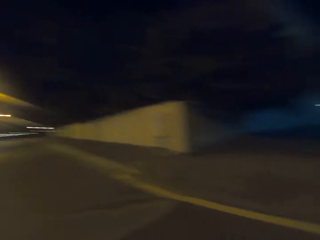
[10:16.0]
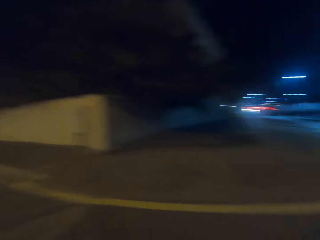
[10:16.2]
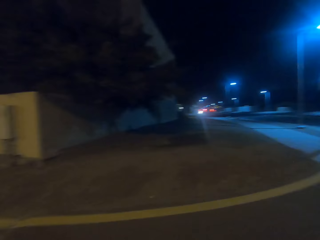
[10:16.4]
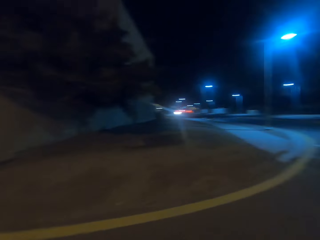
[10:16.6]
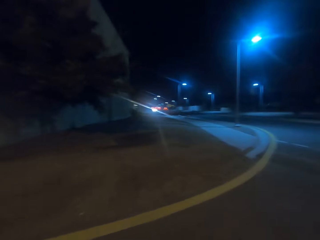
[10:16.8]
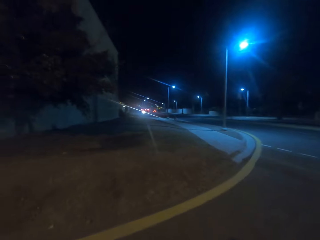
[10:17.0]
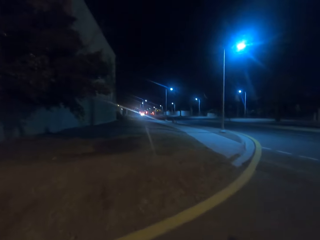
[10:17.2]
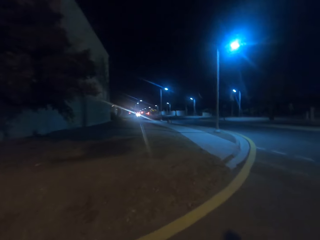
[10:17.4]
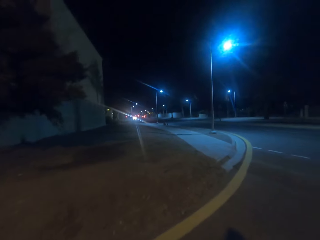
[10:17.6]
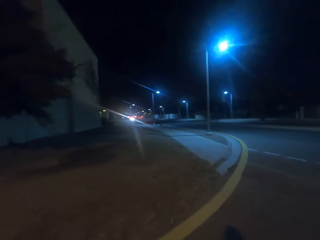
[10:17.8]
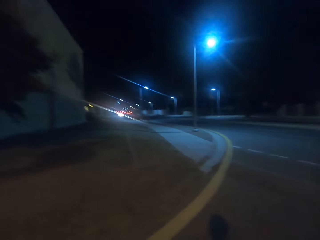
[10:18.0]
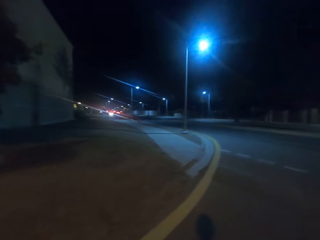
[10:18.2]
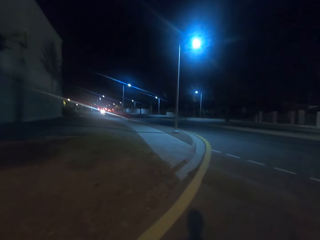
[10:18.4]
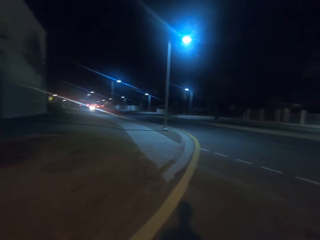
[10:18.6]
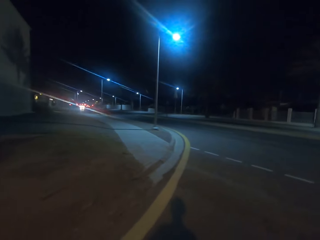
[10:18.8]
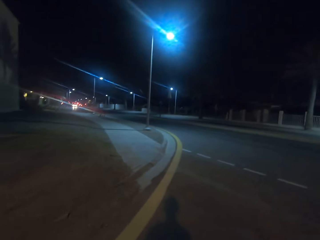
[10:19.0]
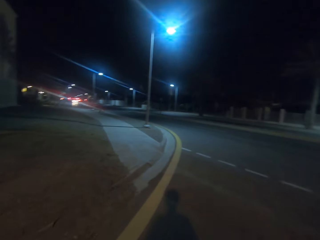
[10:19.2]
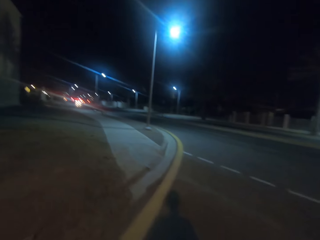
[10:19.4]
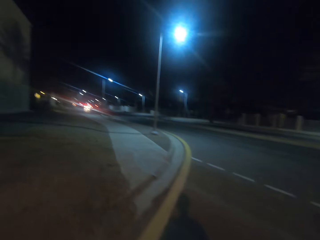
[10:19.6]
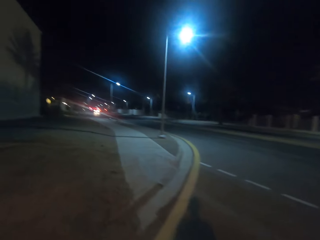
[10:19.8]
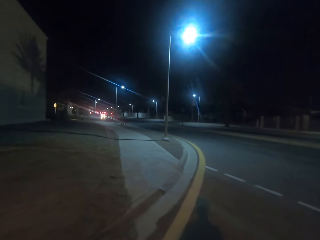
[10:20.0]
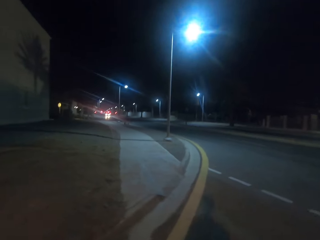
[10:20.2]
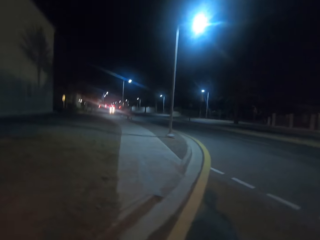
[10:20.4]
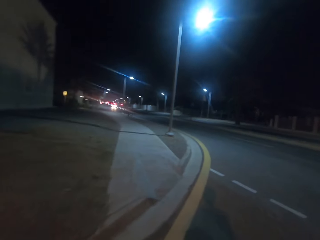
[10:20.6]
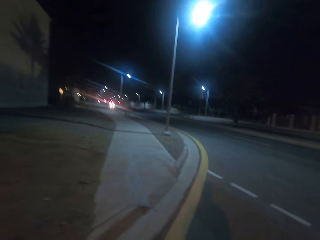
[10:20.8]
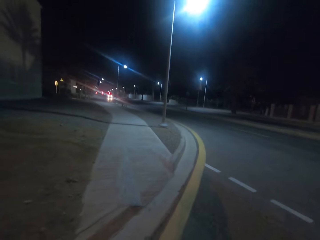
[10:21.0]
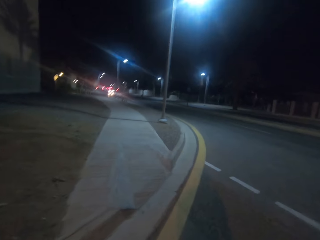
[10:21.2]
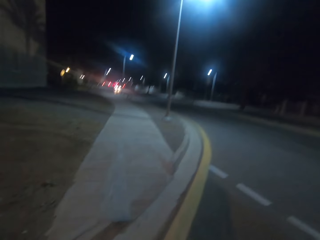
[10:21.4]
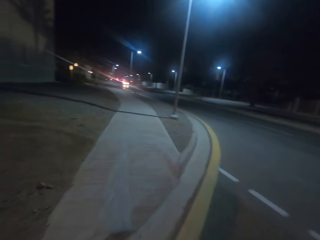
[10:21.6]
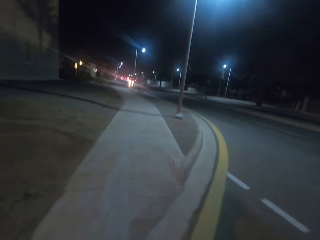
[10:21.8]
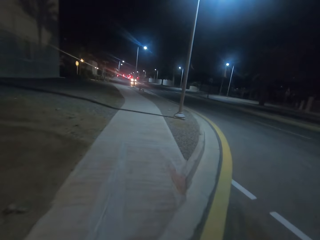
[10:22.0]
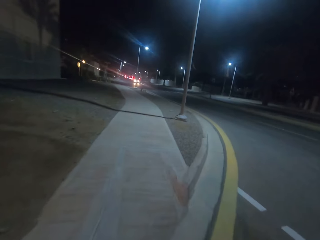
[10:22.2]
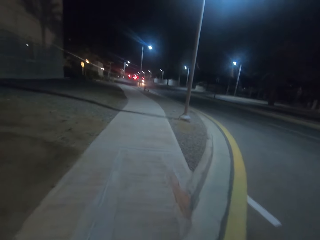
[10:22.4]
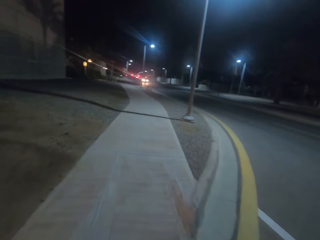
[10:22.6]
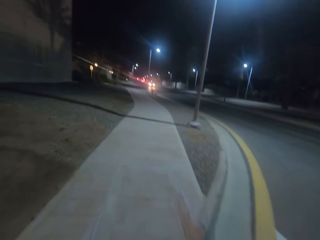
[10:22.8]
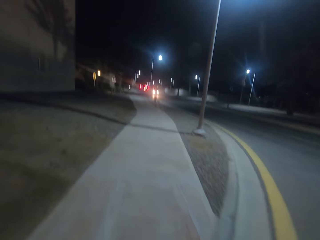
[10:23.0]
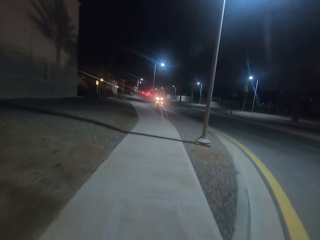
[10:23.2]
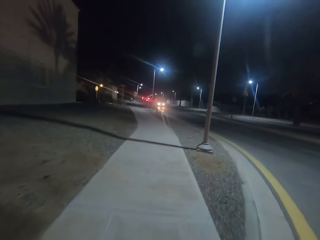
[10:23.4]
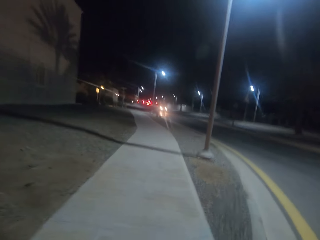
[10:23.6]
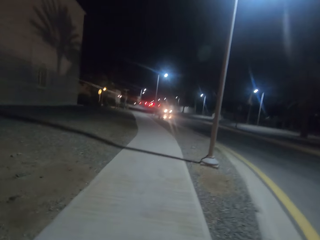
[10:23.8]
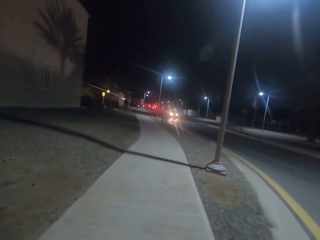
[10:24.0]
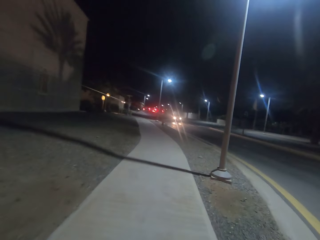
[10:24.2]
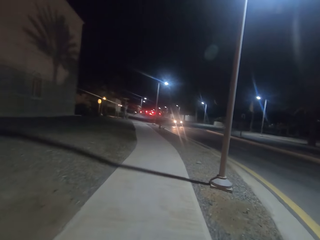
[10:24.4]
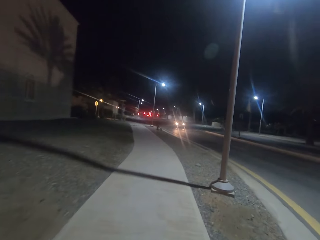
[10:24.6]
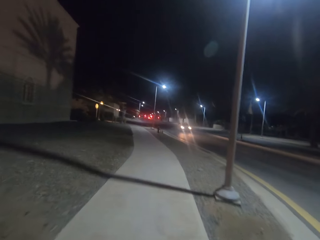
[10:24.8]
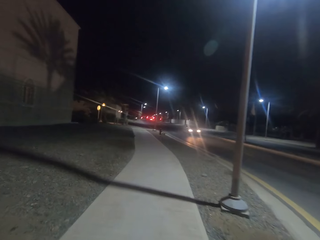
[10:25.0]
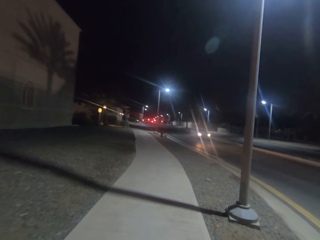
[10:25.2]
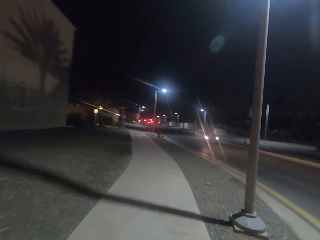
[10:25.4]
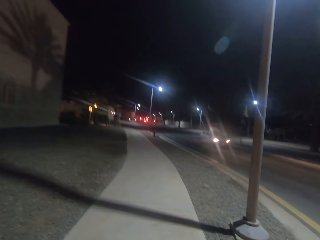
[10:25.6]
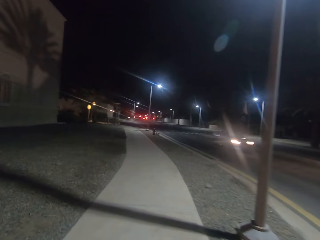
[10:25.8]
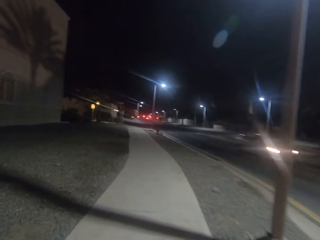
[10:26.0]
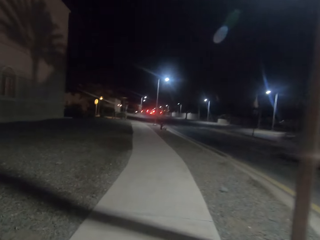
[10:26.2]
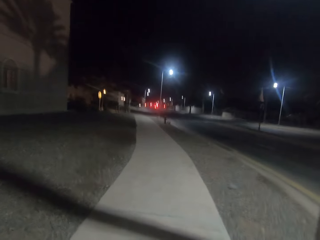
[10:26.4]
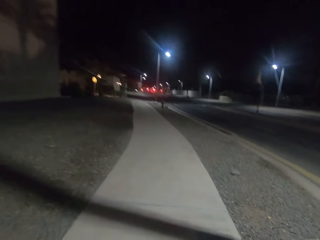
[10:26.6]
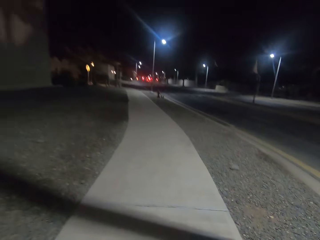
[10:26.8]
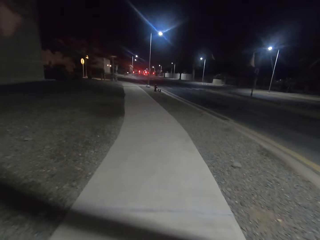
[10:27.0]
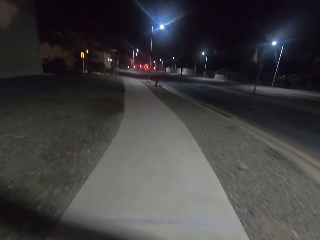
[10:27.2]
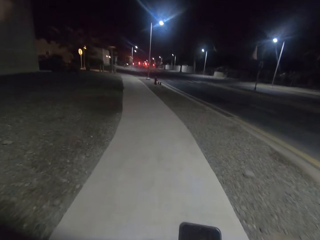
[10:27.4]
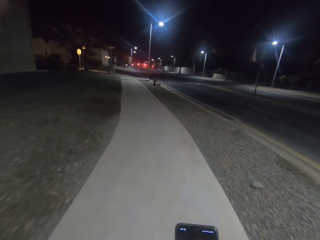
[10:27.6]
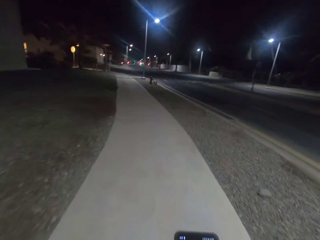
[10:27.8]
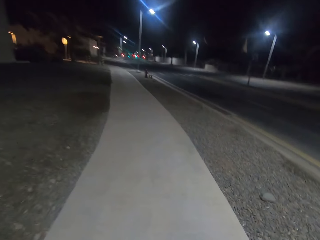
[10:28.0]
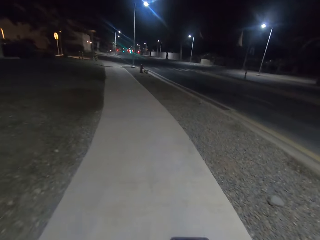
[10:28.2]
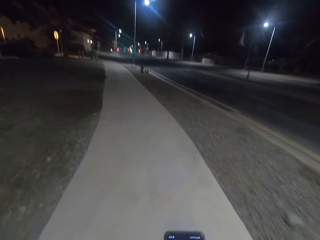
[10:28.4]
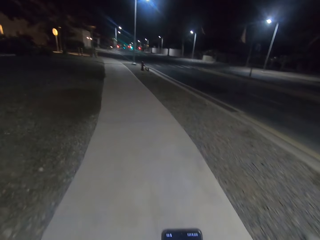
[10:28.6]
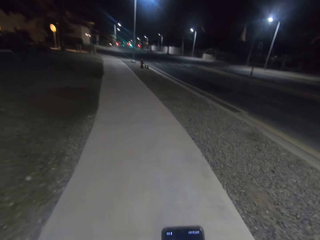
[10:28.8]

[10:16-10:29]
The camera wearer turns to the right. They cross the road. They walk along a pavement.

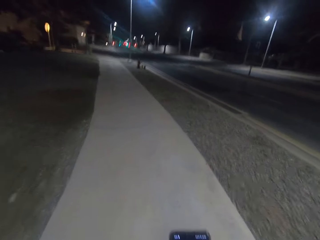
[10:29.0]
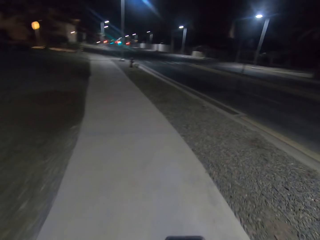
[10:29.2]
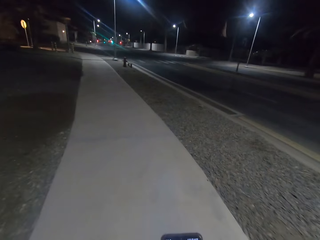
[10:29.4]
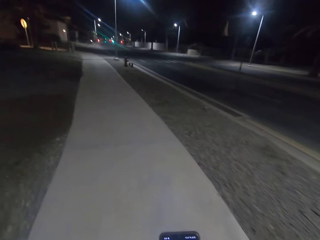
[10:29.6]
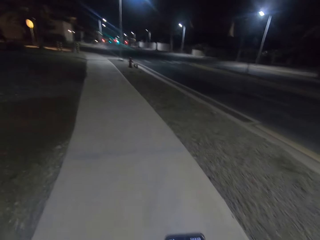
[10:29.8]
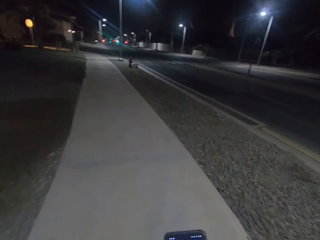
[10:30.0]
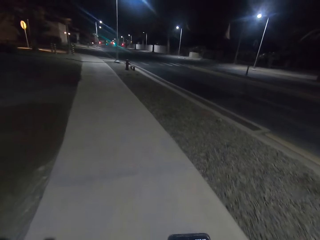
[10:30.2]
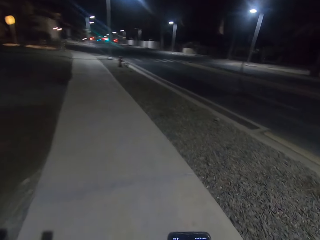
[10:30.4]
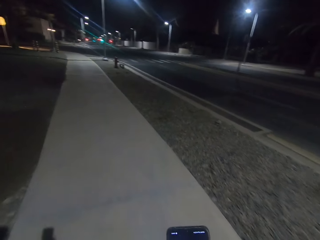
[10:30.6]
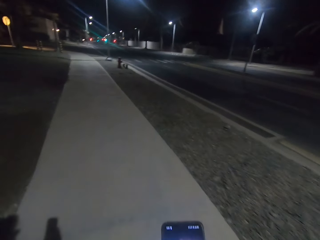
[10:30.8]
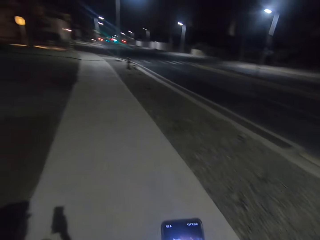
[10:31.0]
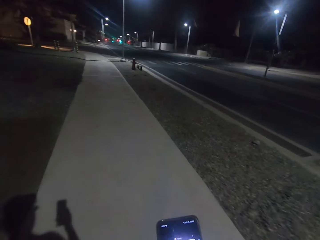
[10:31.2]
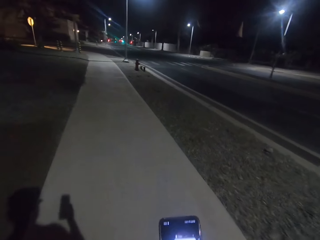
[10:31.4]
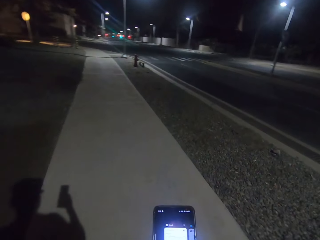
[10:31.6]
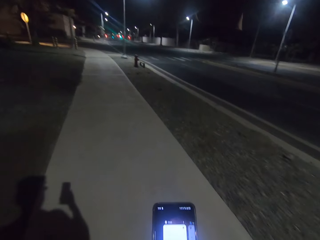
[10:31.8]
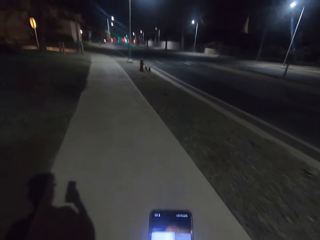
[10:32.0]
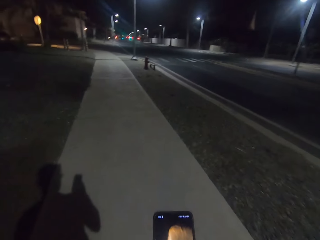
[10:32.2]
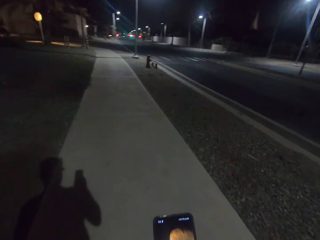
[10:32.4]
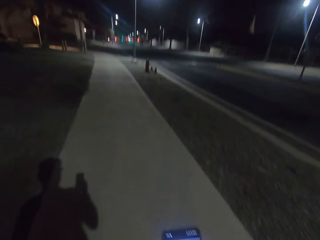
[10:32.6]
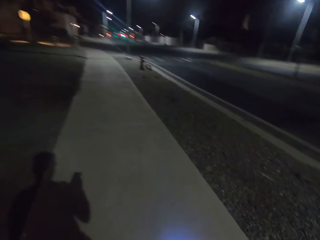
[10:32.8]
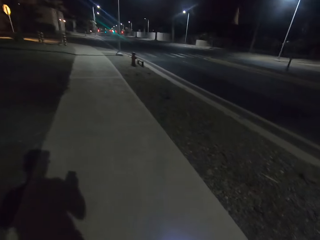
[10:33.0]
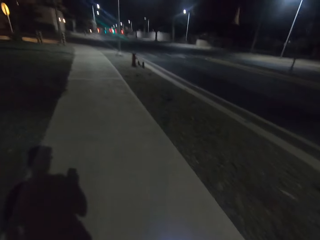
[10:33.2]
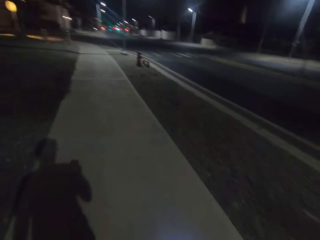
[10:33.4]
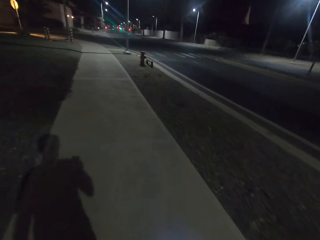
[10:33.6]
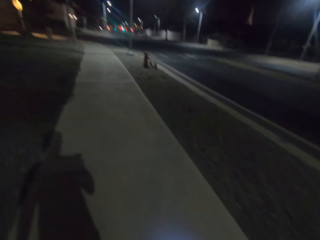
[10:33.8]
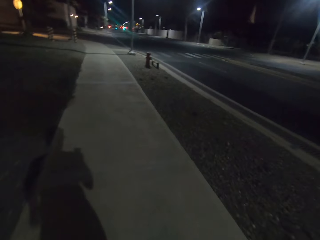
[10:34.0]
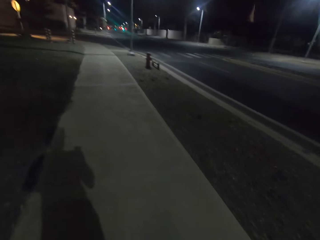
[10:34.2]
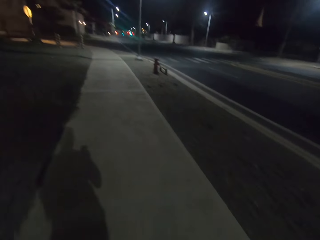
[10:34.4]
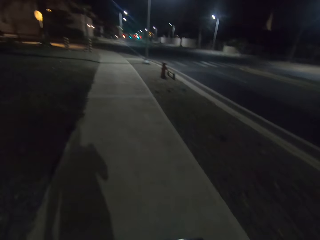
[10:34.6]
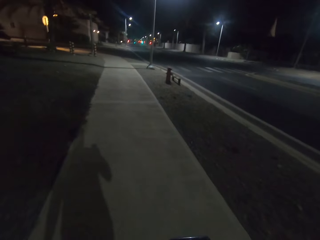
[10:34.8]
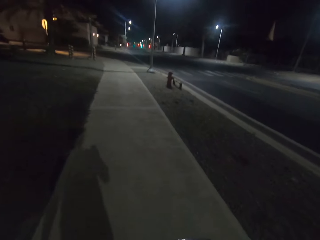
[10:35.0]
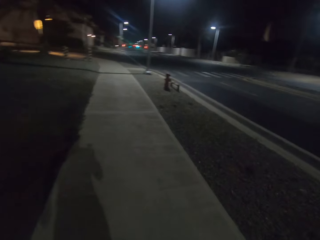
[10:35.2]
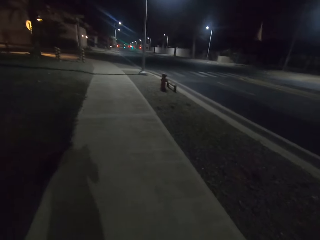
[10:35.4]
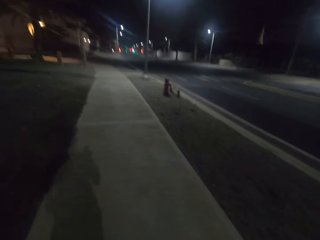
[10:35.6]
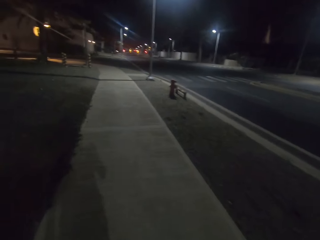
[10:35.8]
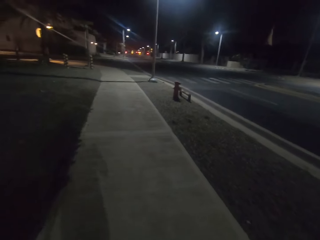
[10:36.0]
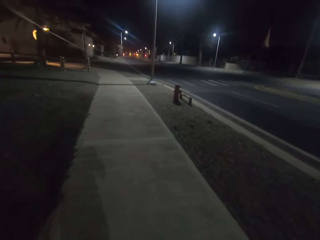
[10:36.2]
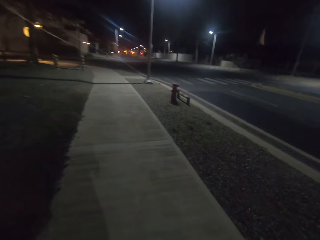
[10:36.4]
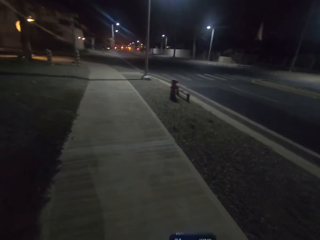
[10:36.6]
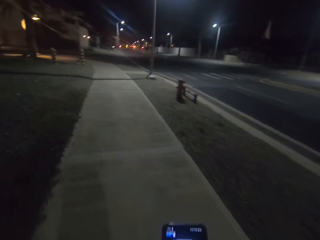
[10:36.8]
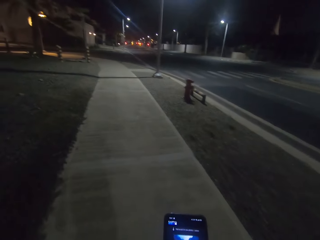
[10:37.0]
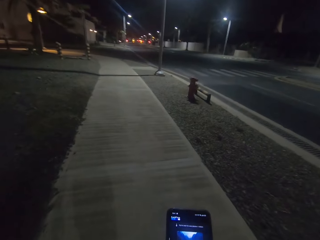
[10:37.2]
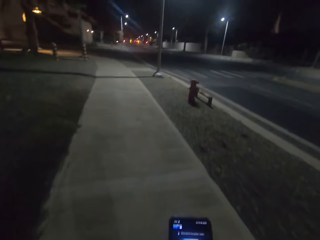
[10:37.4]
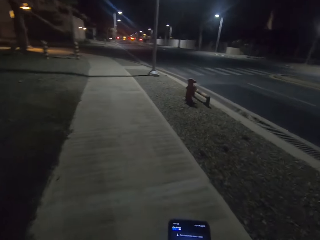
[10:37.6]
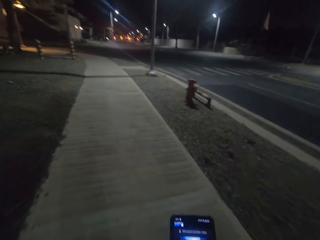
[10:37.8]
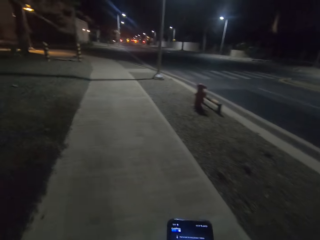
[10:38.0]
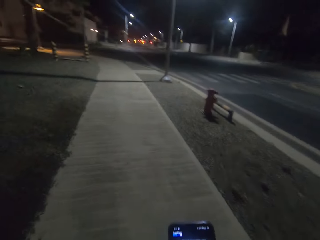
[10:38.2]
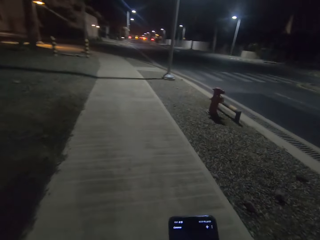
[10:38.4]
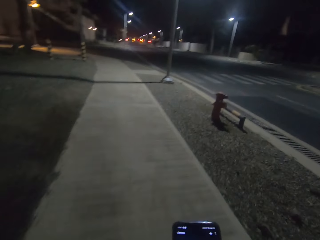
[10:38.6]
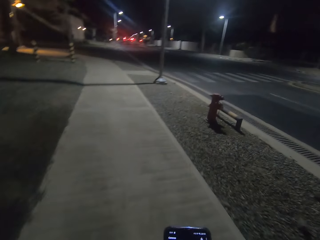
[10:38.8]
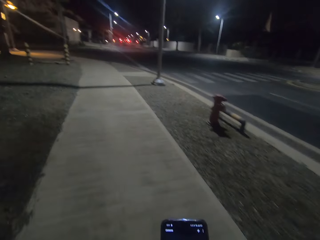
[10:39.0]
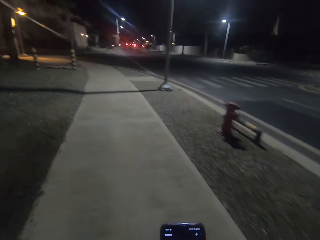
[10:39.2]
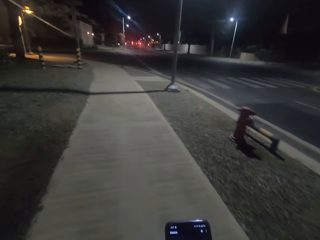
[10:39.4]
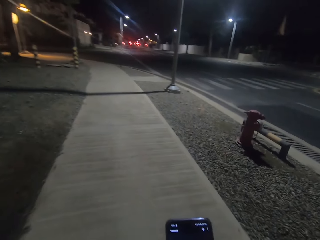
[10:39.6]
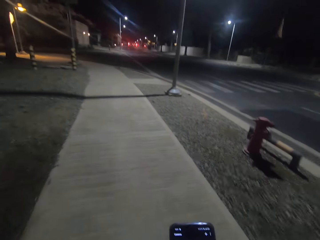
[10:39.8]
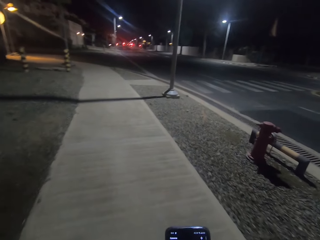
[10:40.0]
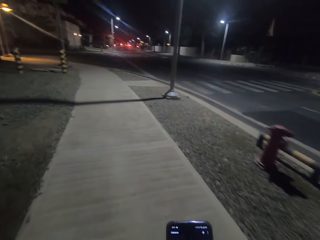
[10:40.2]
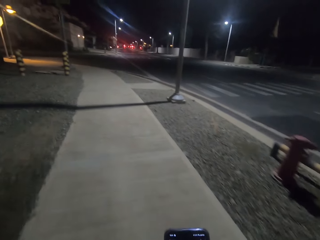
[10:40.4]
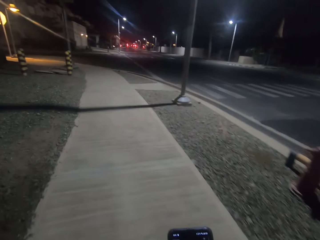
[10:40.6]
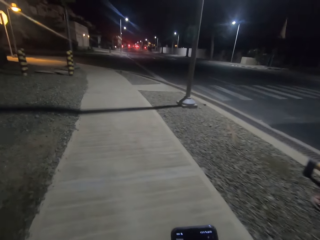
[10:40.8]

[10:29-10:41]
The camera wearer operates on the phone.
